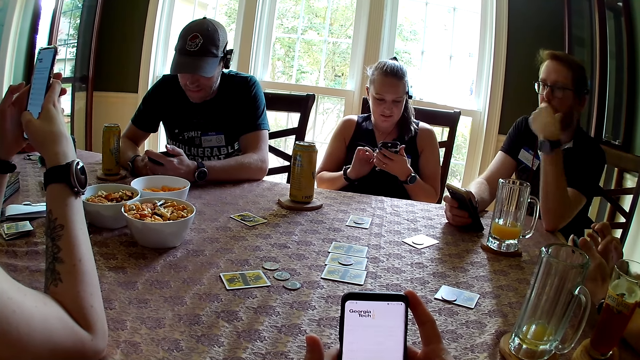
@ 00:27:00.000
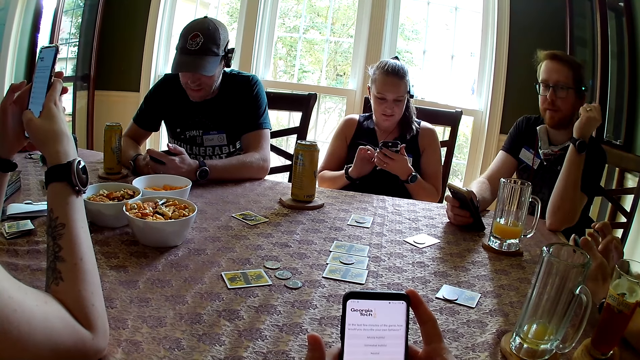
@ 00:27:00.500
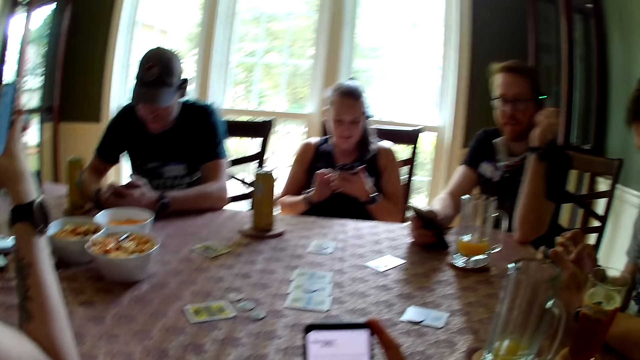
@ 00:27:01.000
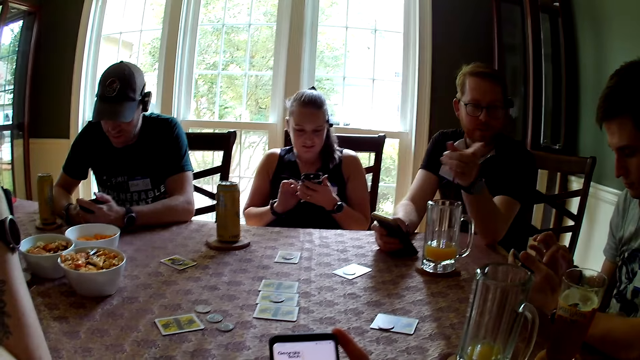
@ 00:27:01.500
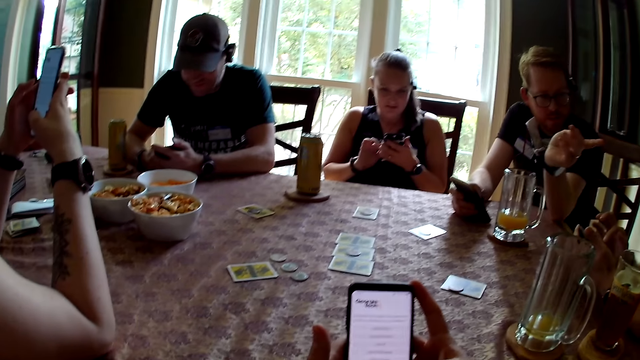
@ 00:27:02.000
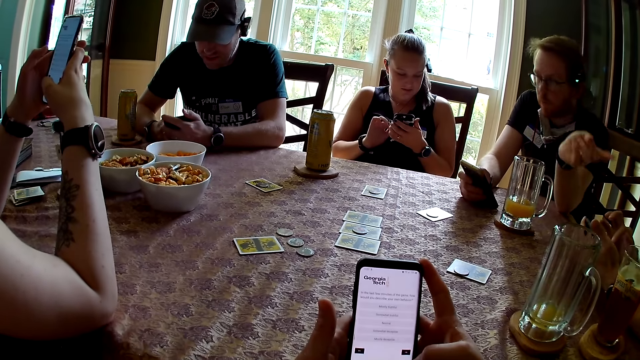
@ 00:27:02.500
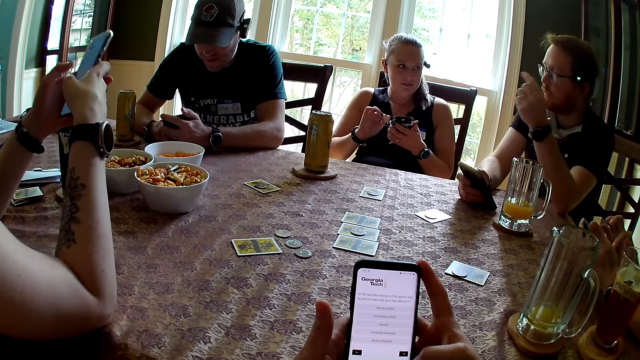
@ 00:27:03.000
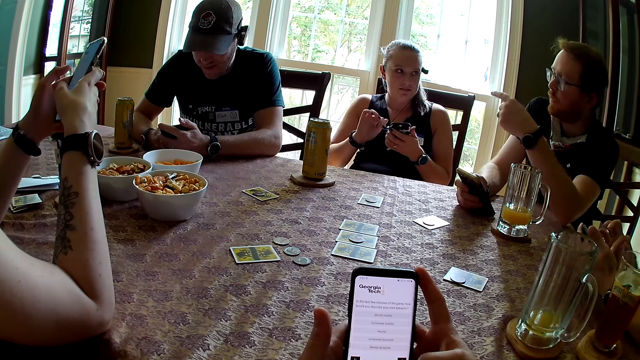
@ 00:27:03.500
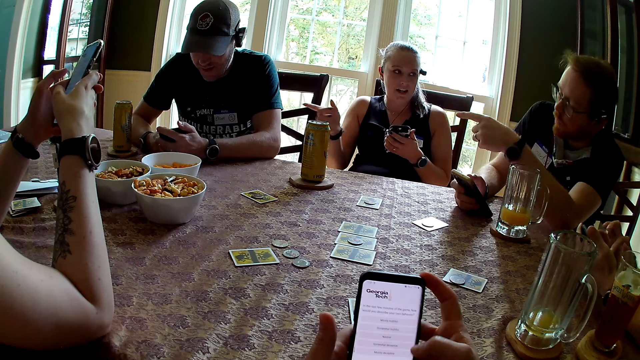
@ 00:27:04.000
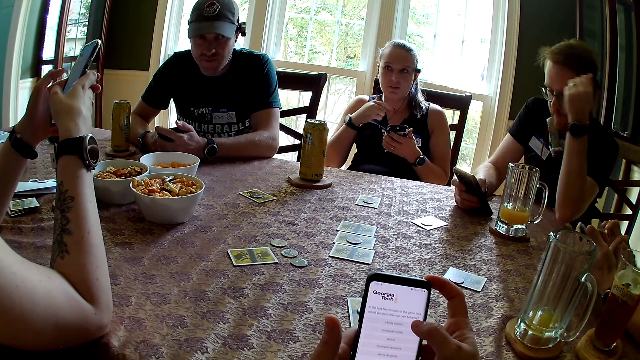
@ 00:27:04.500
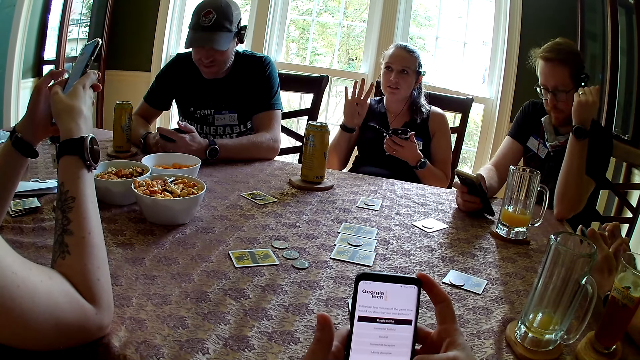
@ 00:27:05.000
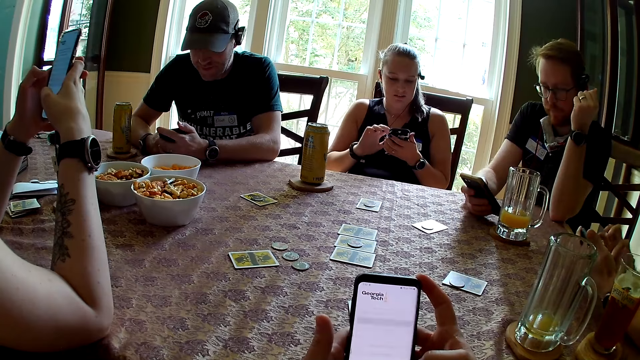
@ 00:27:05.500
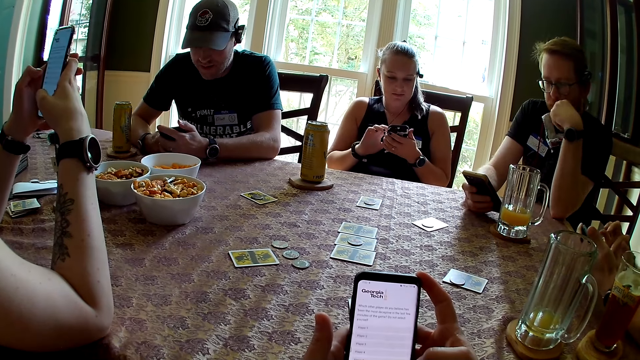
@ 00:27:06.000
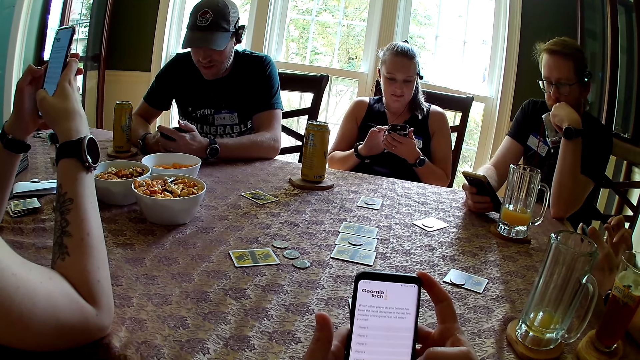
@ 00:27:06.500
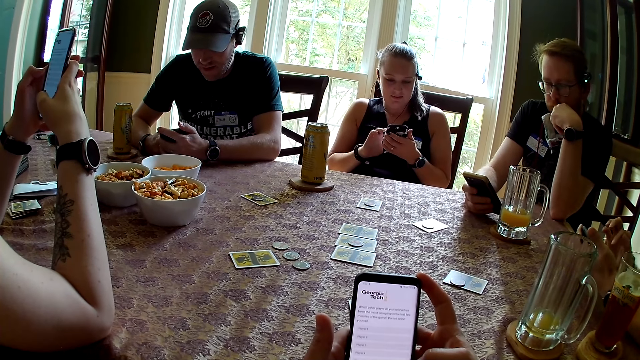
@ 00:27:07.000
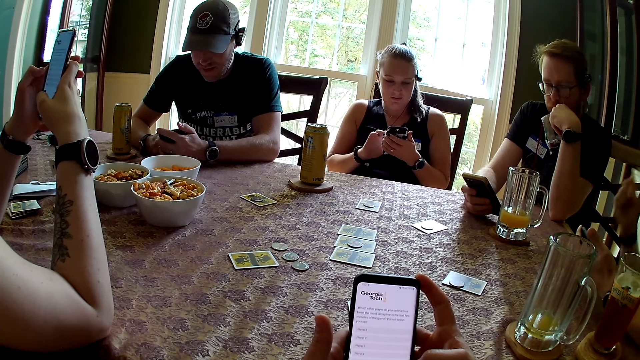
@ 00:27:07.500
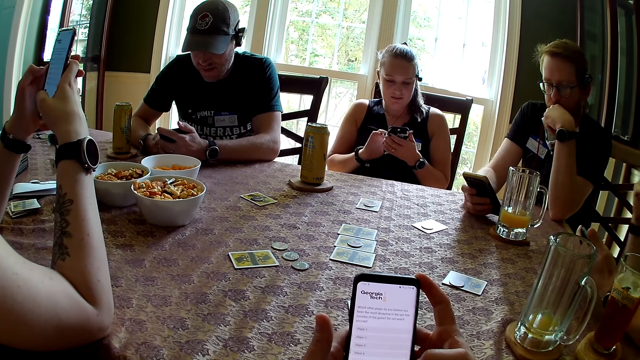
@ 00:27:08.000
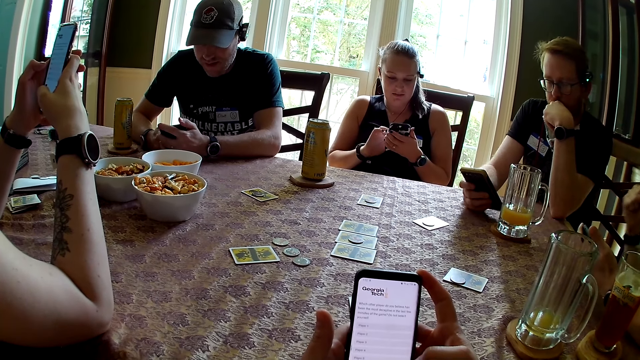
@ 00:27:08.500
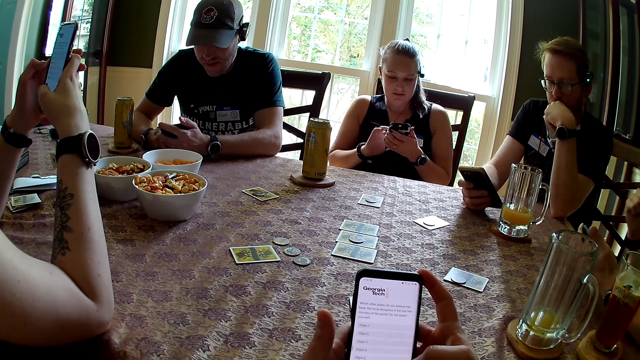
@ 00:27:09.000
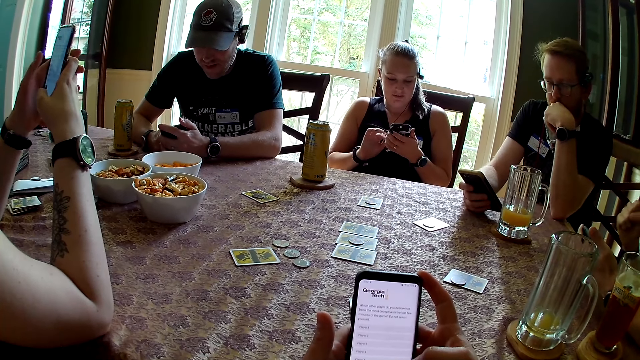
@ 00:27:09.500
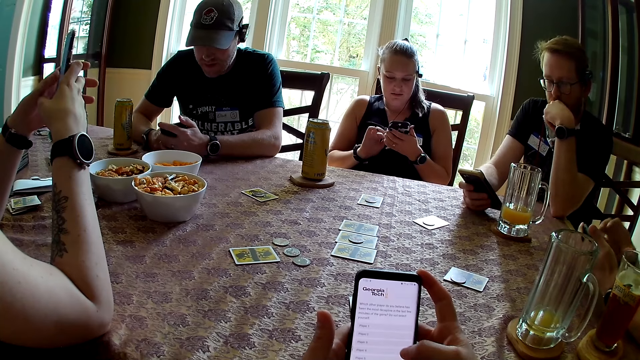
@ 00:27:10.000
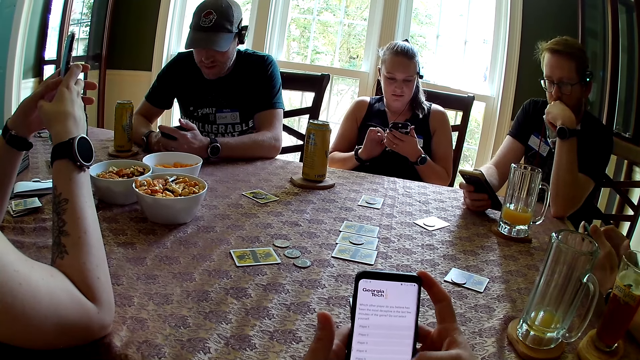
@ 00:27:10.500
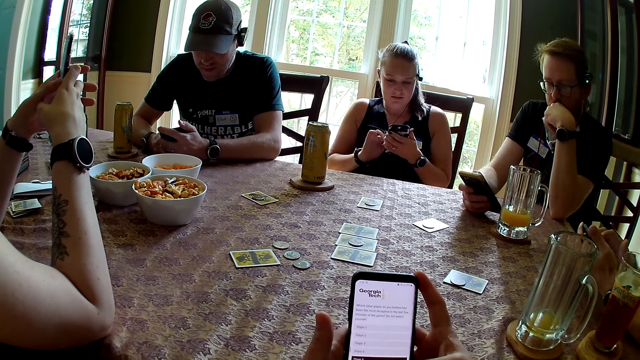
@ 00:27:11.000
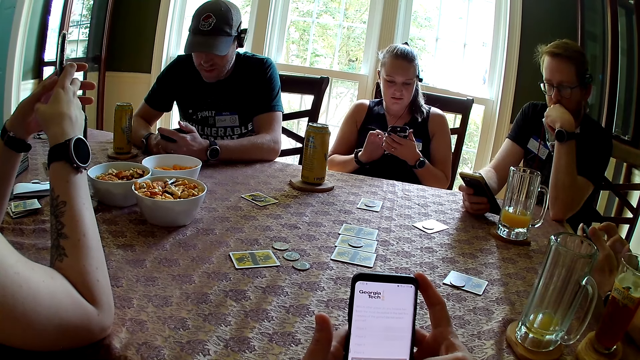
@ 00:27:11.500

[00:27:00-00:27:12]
A man makes gestures with his hand and speaks. A lady speaks to the man. She makes gestures with her hand and uses her phone.

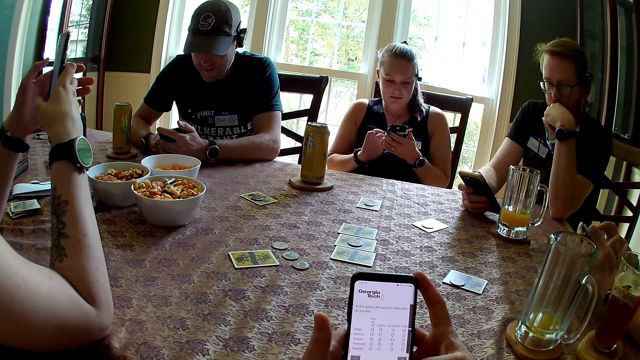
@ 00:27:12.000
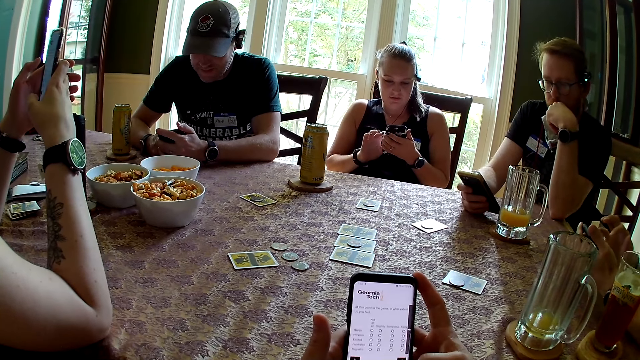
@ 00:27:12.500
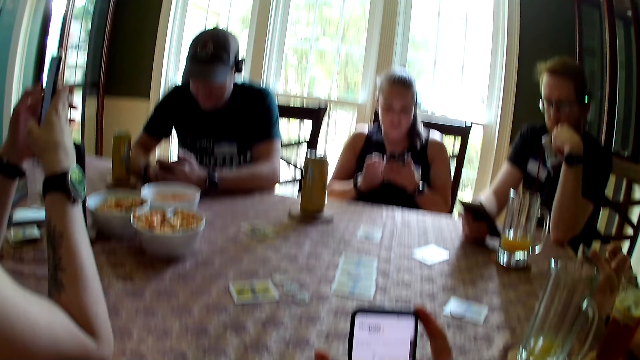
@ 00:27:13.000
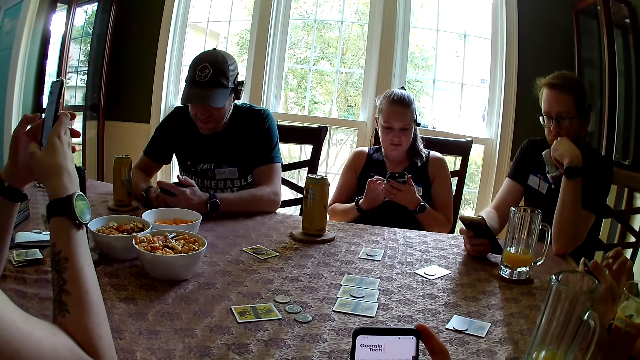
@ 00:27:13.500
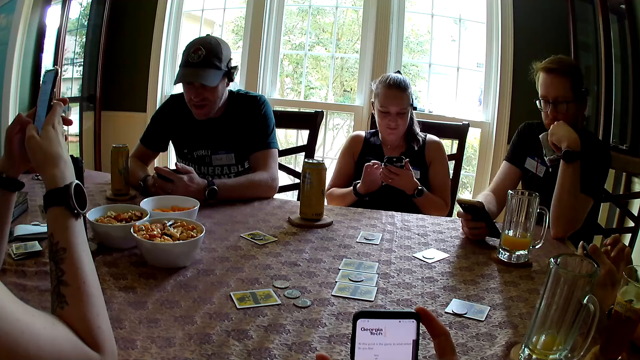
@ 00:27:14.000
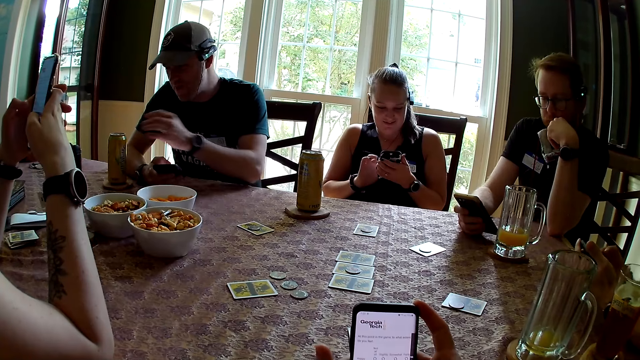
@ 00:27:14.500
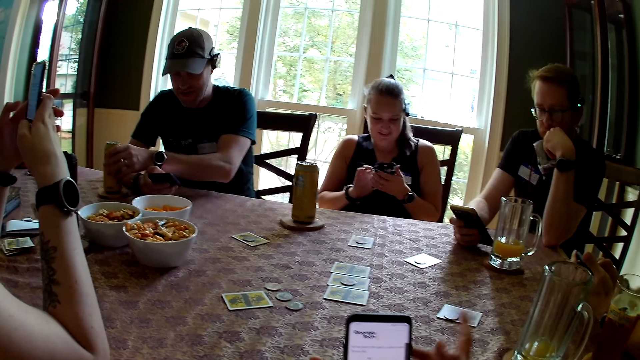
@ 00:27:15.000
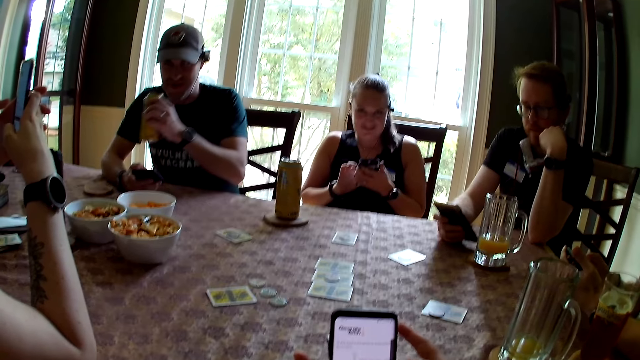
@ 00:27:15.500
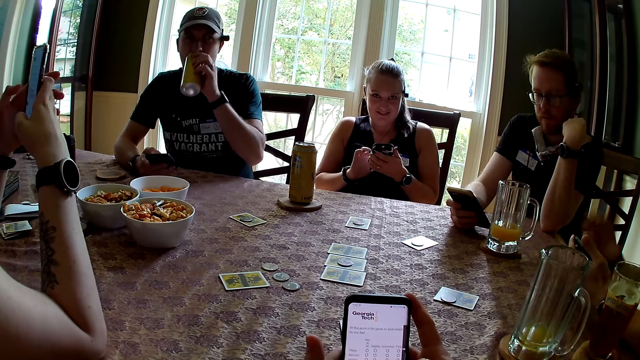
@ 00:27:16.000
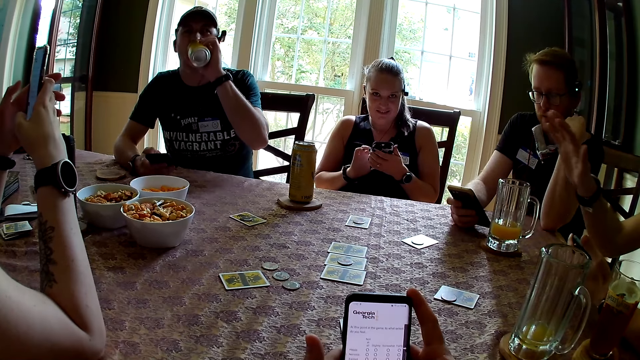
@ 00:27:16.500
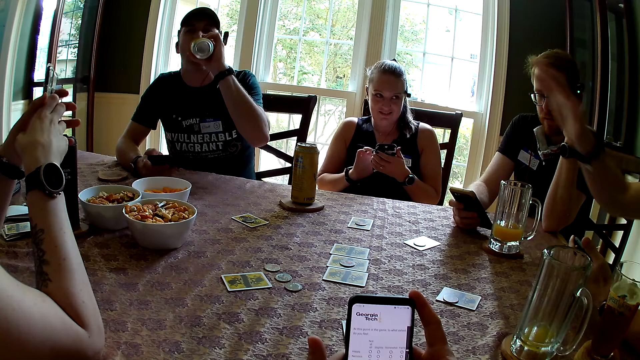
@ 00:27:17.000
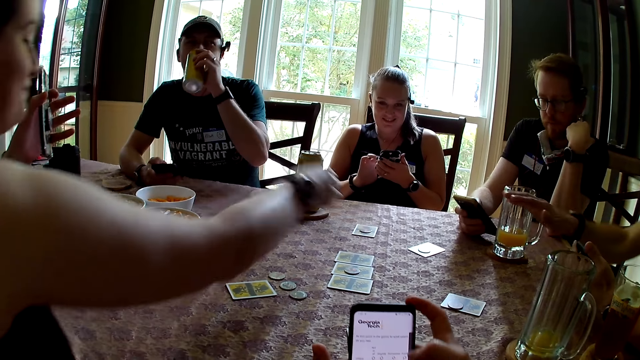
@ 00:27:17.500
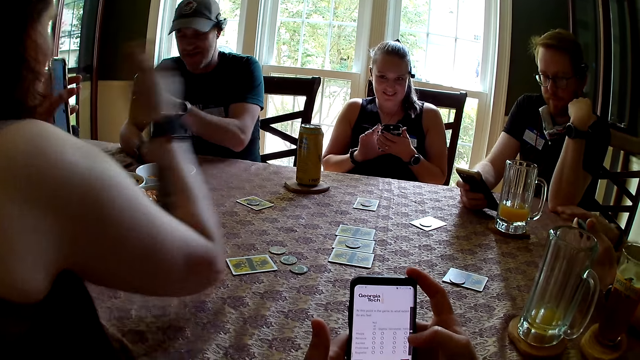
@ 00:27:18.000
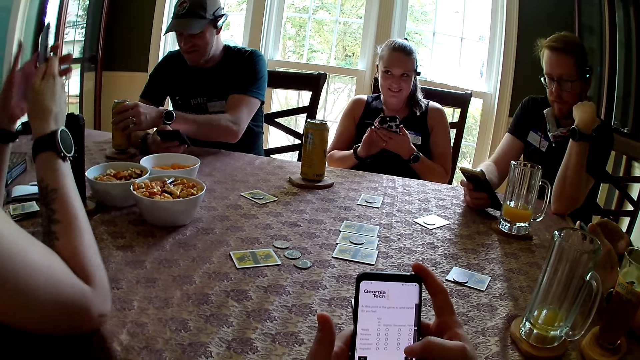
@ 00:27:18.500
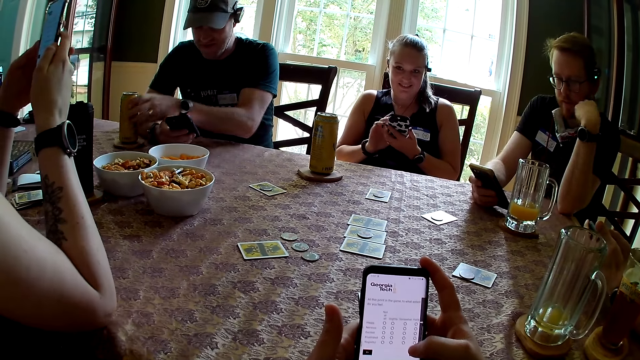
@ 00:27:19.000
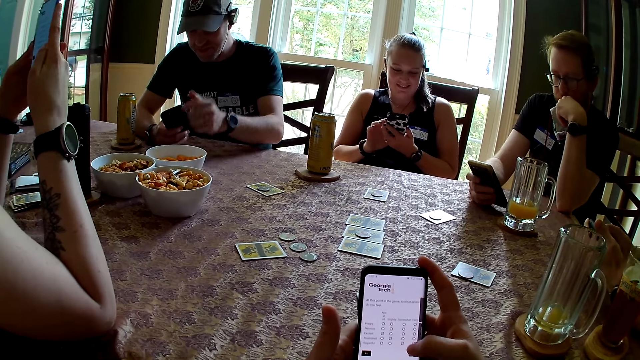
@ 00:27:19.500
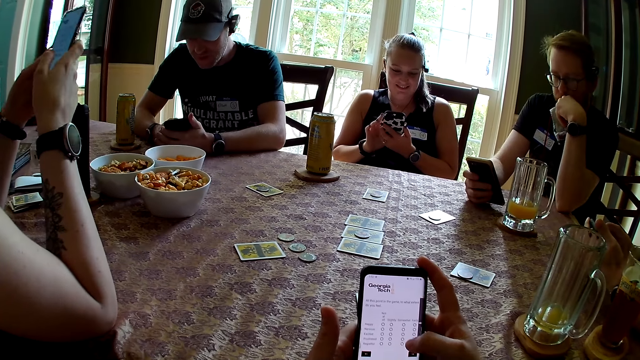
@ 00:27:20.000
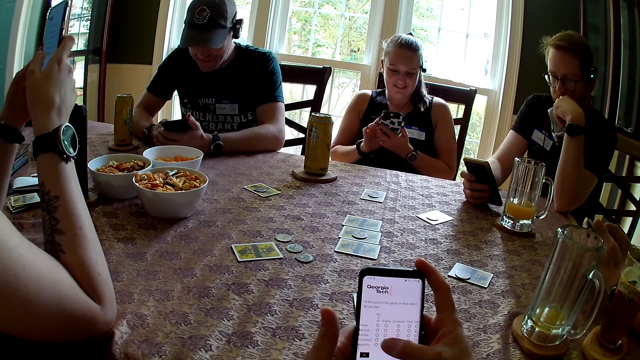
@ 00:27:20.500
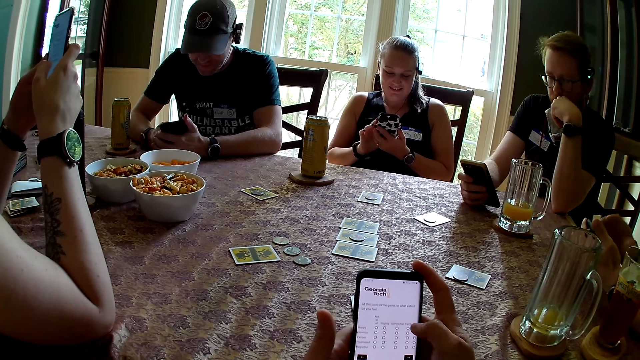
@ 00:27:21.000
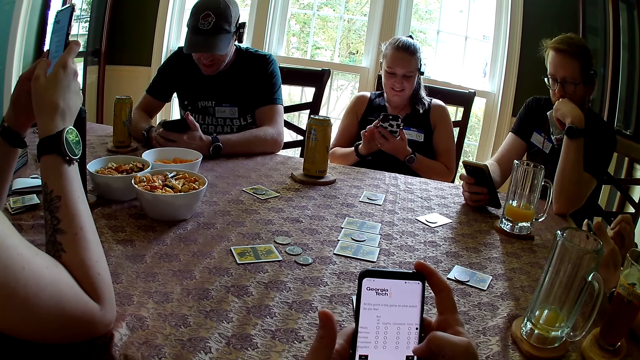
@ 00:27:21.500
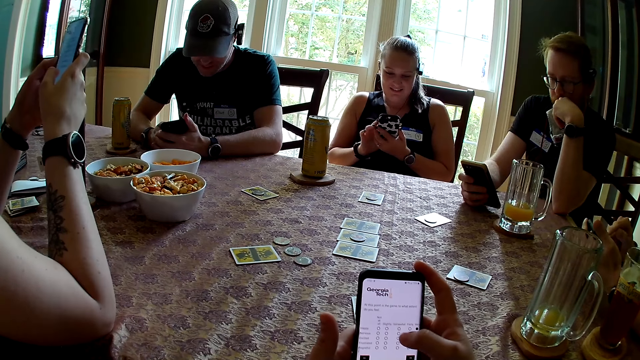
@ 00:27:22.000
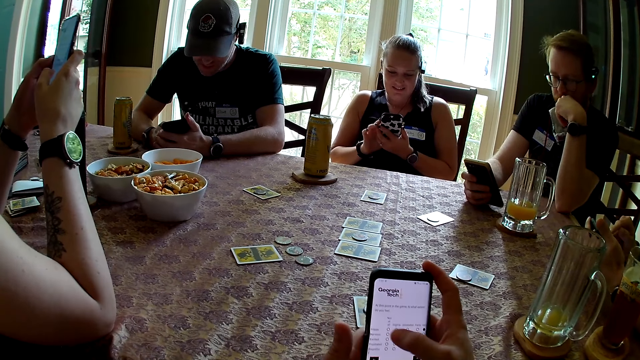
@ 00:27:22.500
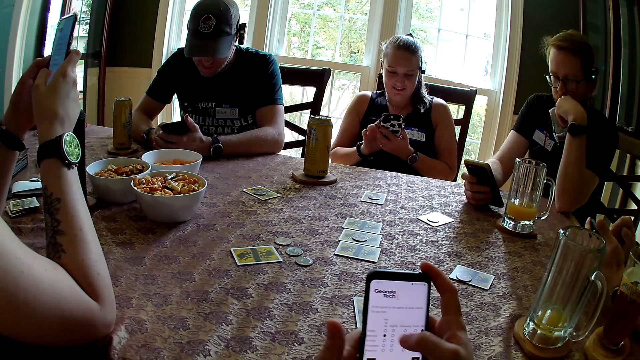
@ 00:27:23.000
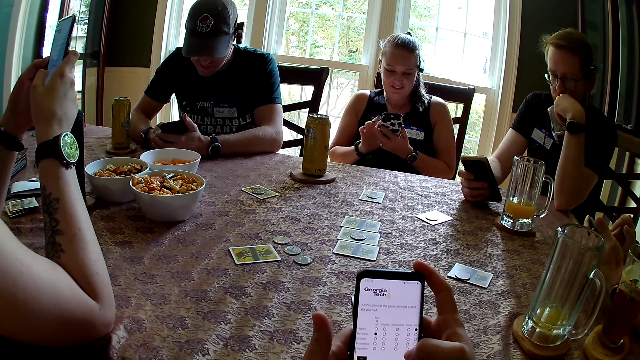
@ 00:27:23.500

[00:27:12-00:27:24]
A man picks up a canned beer on the table with his left hand. The man drinks from a can in his left hand. A woman stretches her right hand across the table. The man drops the canned beer on the table with his right hand.
